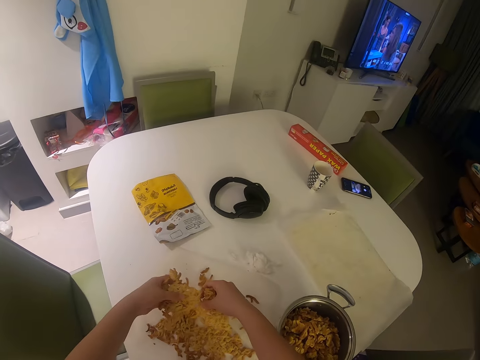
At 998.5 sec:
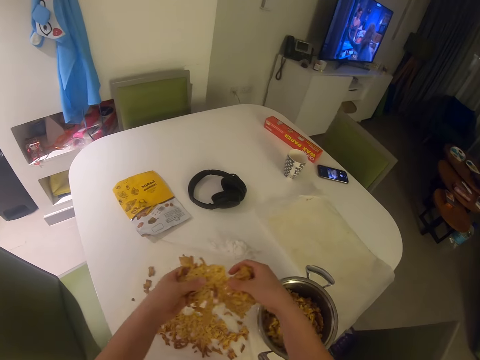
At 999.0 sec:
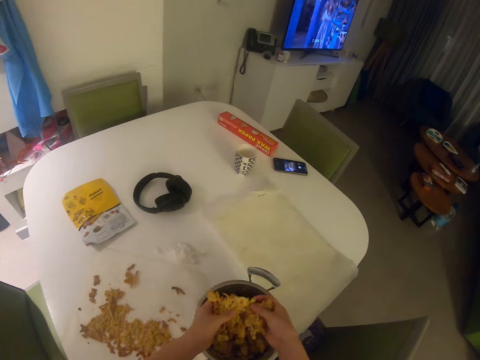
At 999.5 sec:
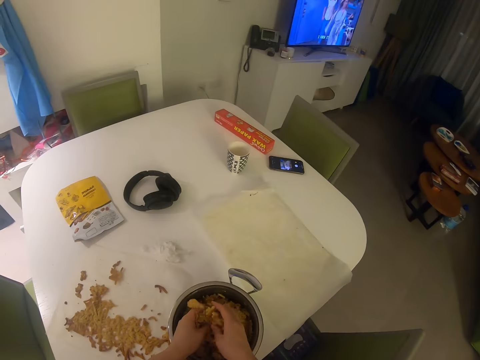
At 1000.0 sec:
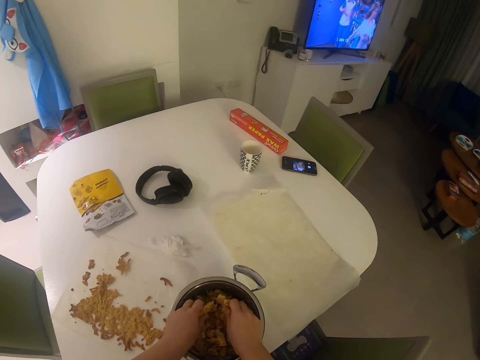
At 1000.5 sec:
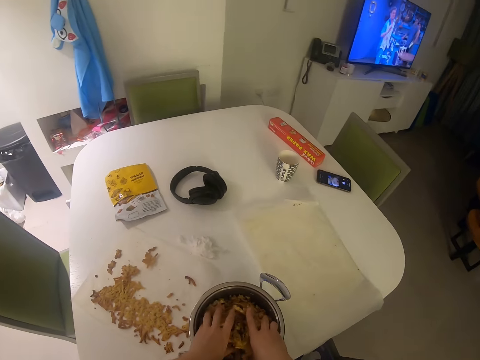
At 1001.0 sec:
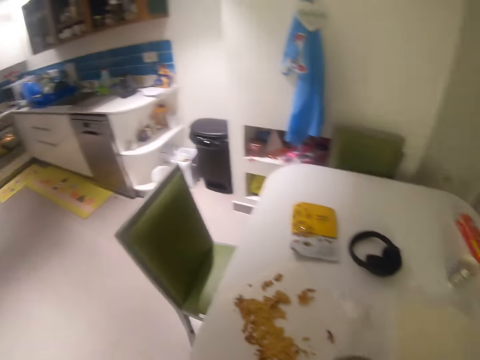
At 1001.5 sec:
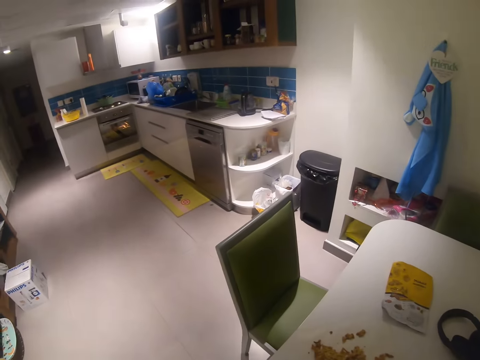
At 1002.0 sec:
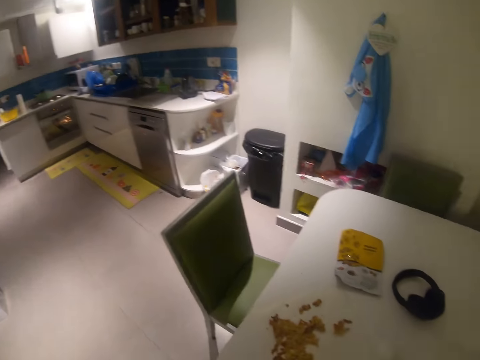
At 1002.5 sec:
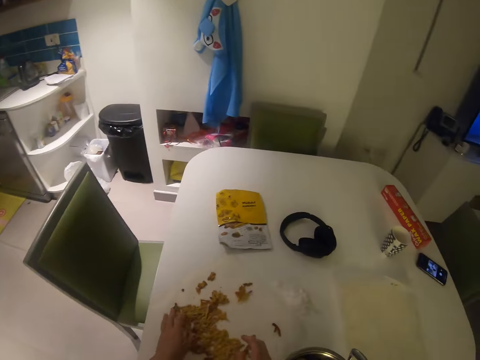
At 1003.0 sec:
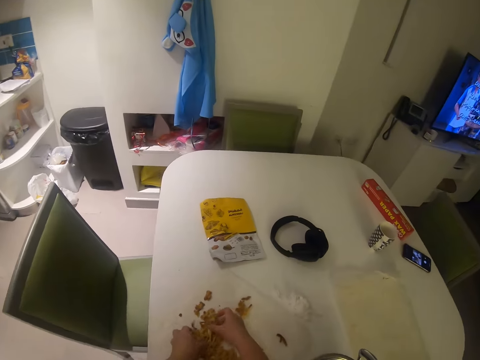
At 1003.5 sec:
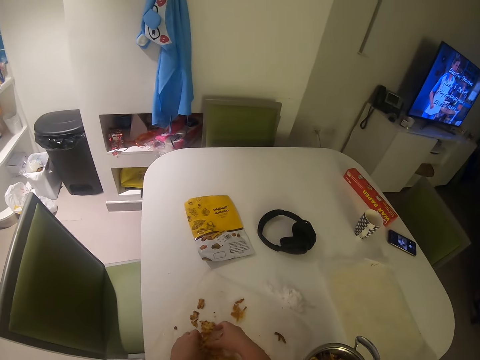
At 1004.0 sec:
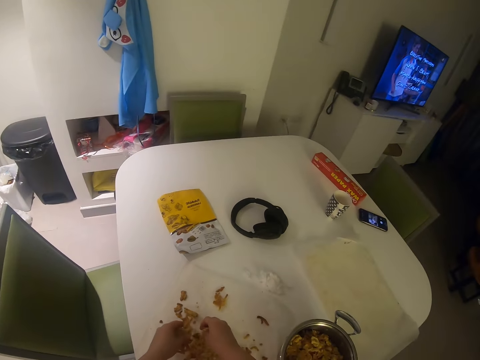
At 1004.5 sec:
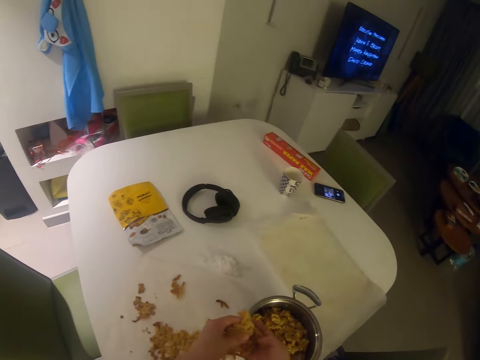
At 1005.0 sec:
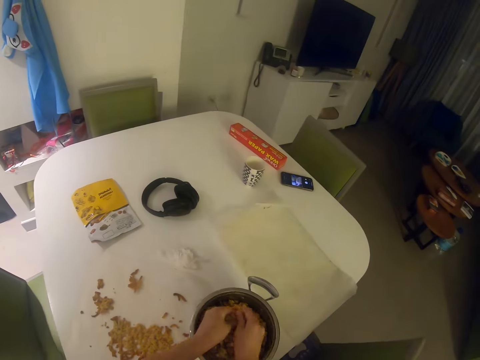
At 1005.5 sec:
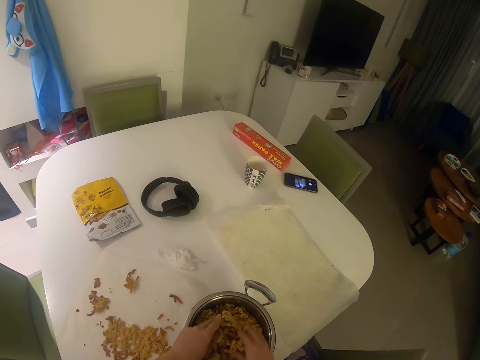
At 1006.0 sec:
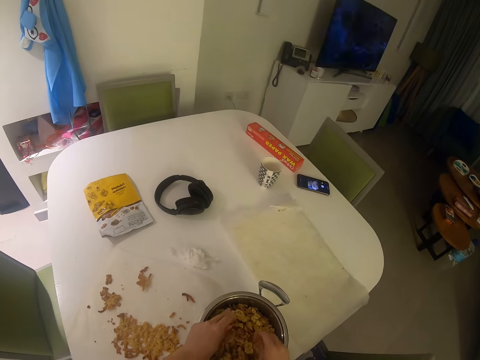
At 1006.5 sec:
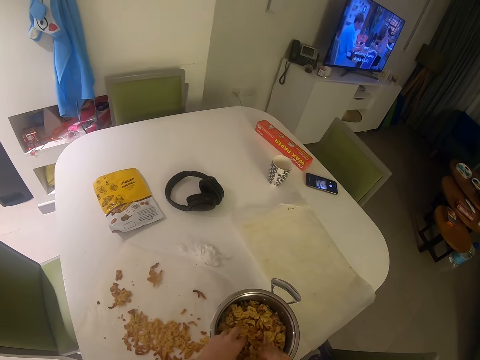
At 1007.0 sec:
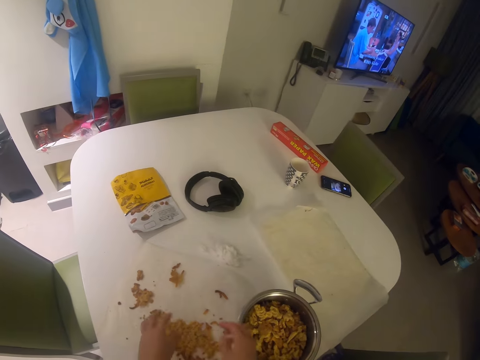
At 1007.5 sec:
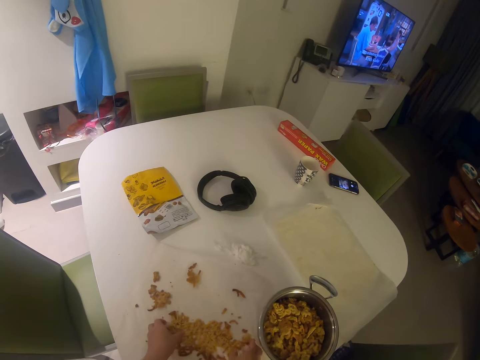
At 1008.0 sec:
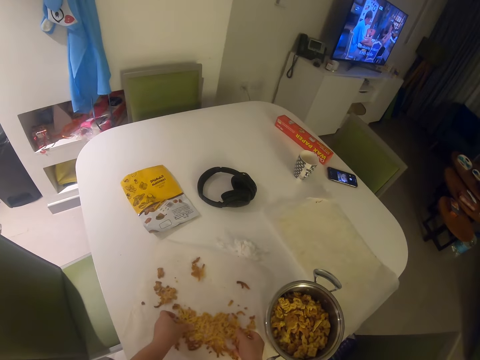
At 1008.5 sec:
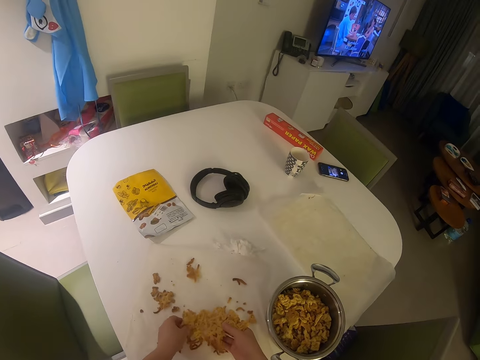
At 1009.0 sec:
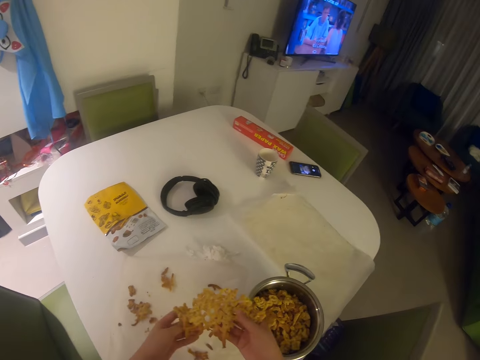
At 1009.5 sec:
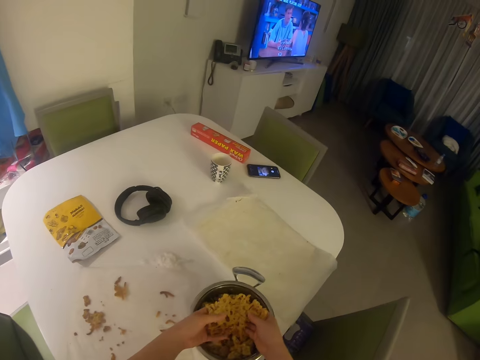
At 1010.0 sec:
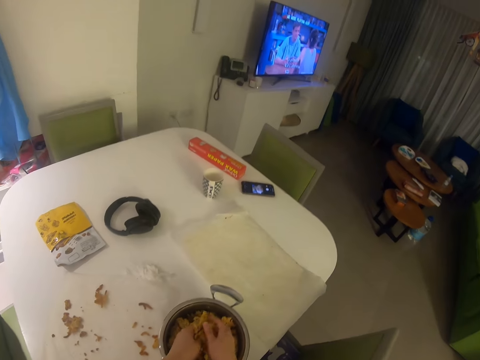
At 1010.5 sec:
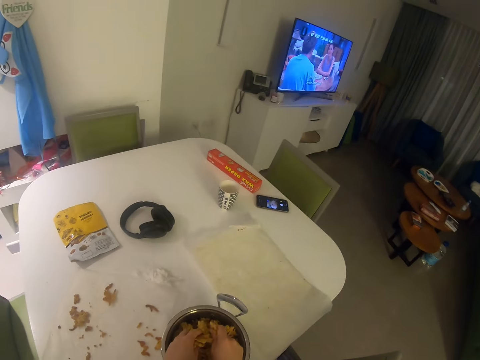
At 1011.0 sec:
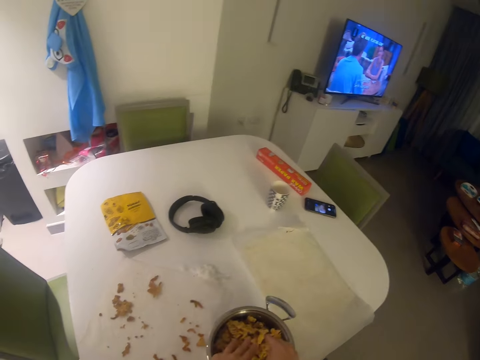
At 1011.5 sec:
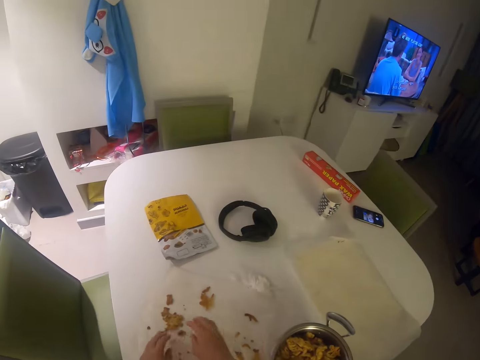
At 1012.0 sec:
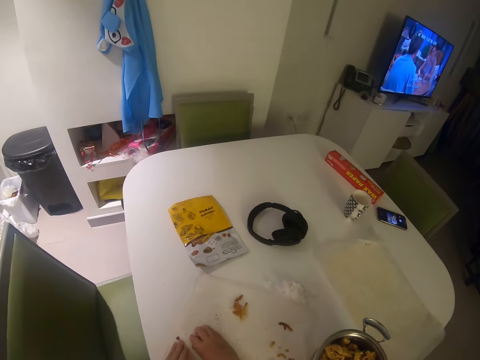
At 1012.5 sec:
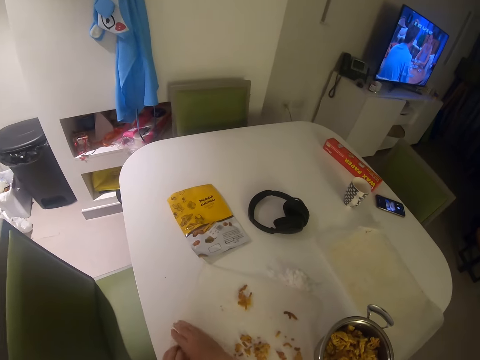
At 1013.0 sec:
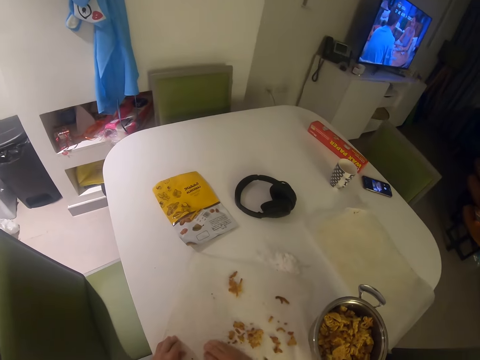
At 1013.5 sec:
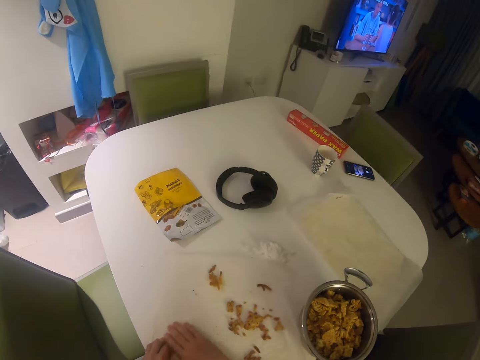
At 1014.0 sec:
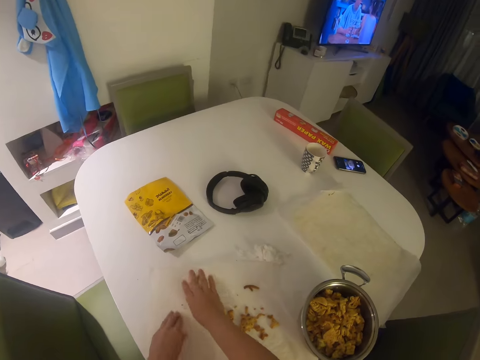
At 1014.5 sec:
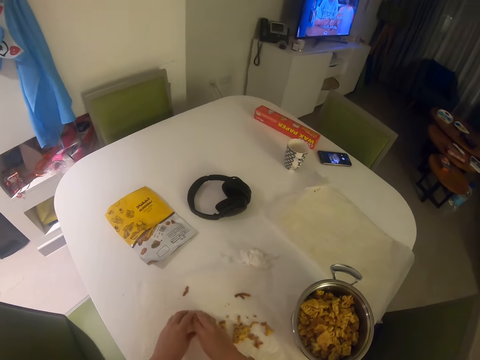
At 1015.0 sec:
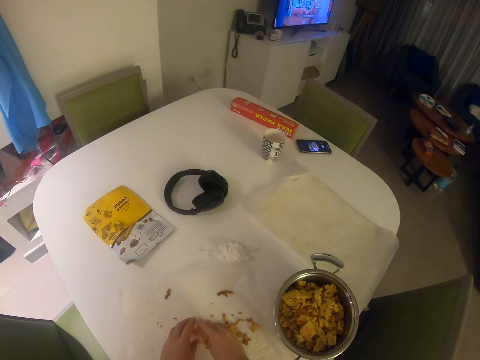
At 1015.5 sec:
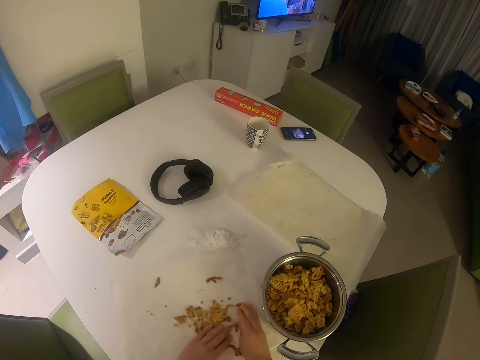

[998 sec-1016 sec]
The camera wearer swings their hand. They drop something in the cooking pot. They stare at the oven. They swing their hand. They pick something. They swing their hand. They drop something in the cooking pot. They crush something. They swing their hand. They pick something. They swing their hand. They drop something in the cooking pot. They swing their hand. They move something on the paper.

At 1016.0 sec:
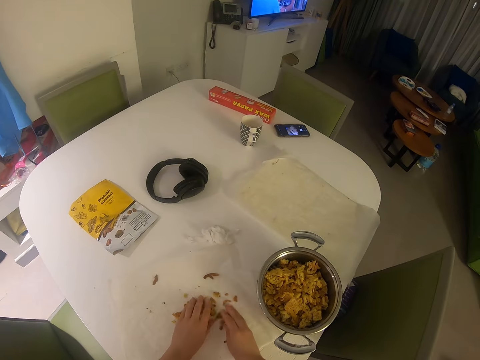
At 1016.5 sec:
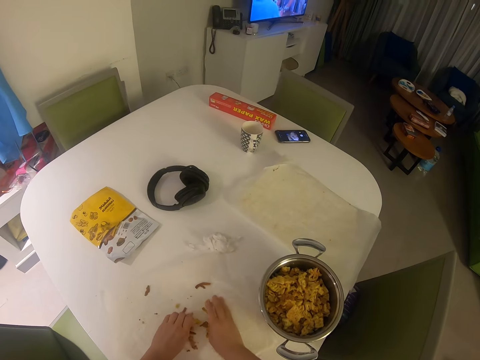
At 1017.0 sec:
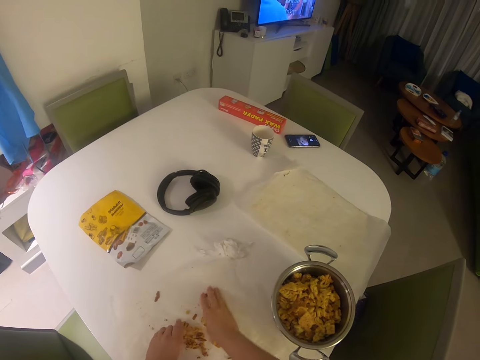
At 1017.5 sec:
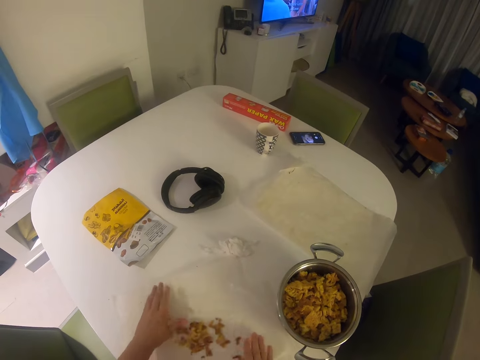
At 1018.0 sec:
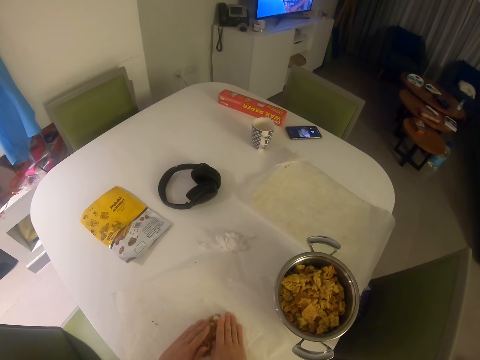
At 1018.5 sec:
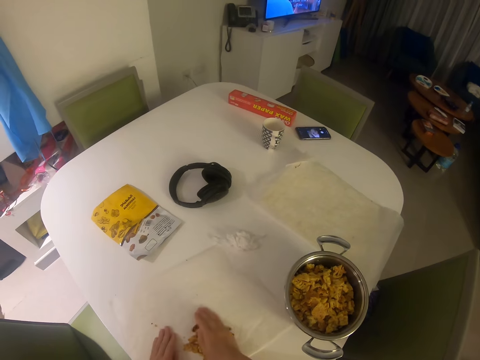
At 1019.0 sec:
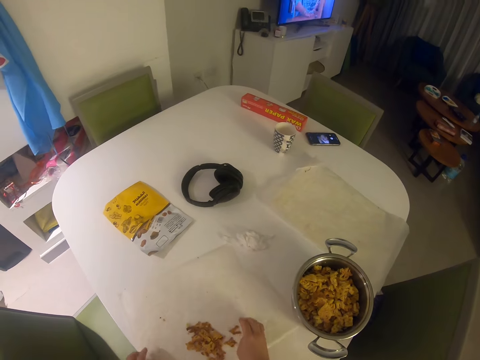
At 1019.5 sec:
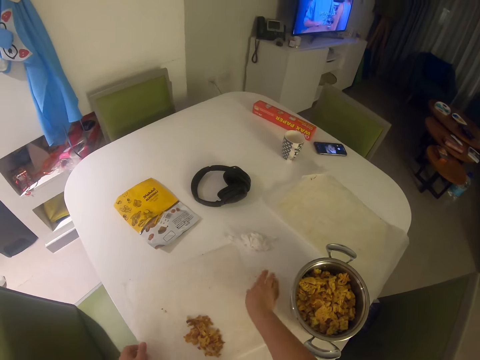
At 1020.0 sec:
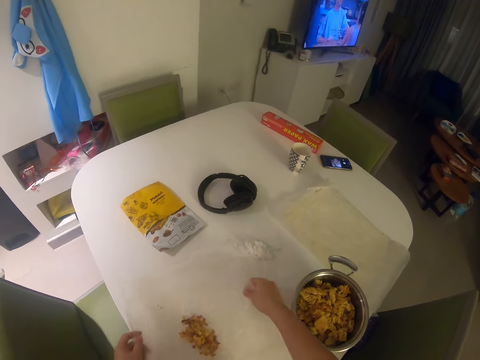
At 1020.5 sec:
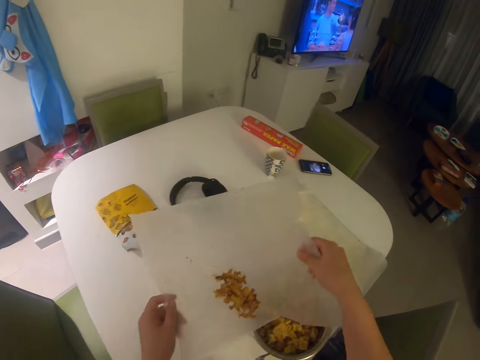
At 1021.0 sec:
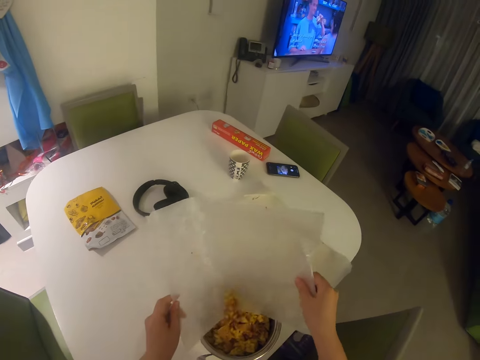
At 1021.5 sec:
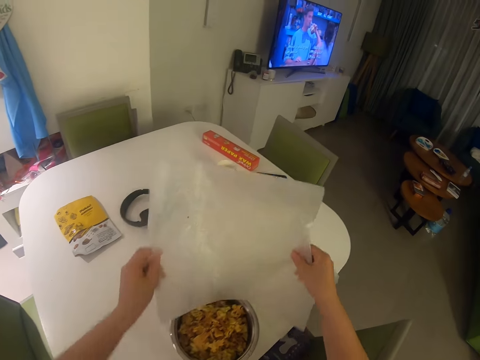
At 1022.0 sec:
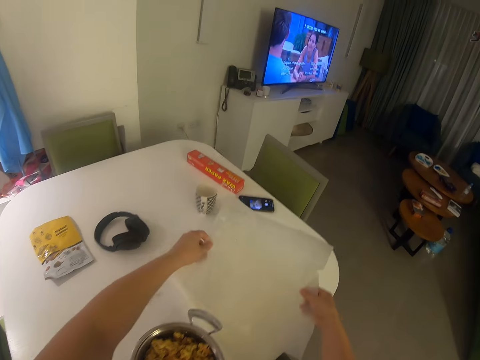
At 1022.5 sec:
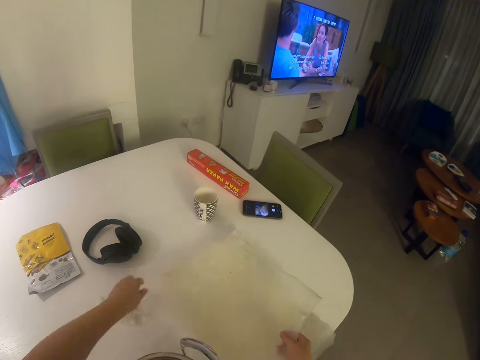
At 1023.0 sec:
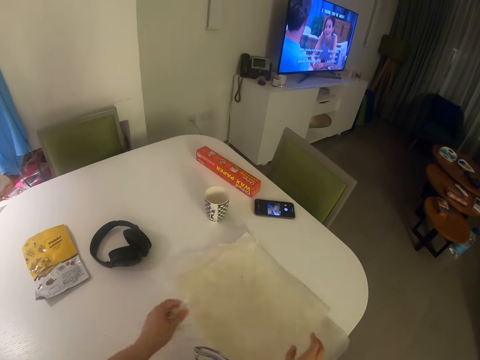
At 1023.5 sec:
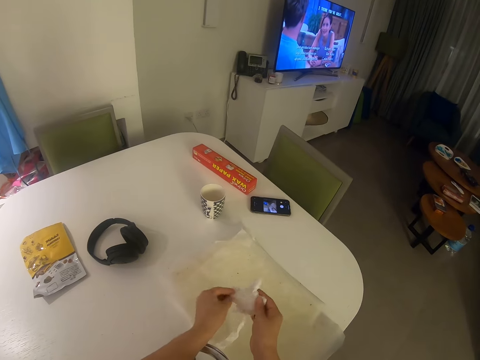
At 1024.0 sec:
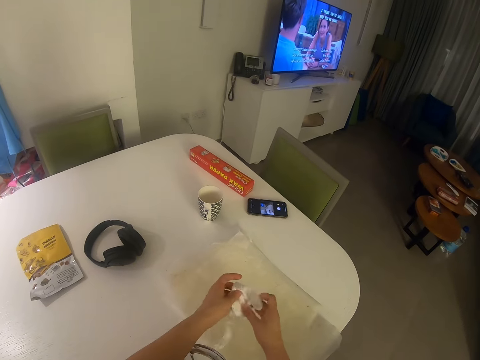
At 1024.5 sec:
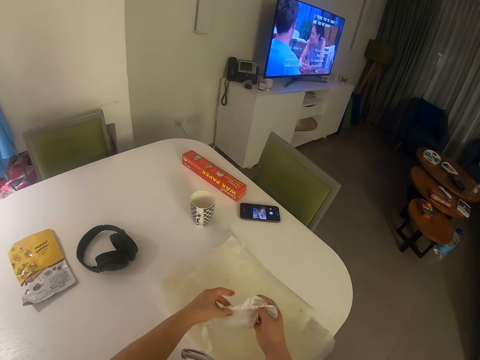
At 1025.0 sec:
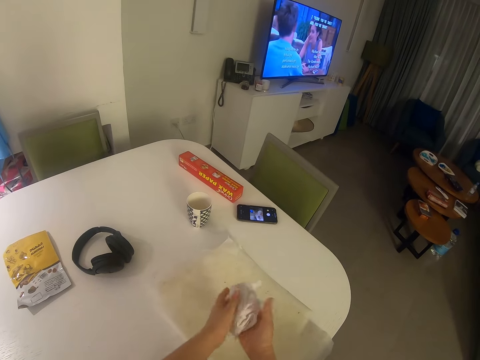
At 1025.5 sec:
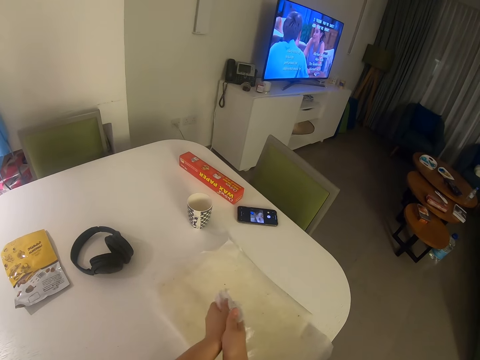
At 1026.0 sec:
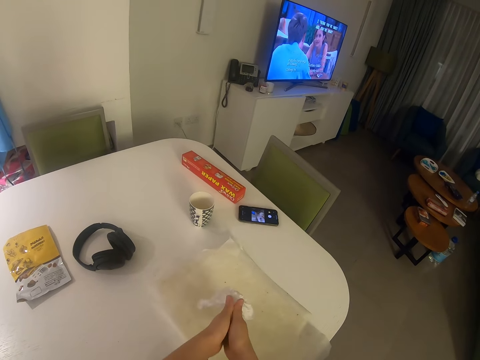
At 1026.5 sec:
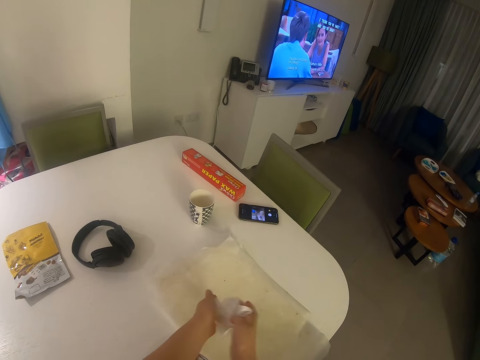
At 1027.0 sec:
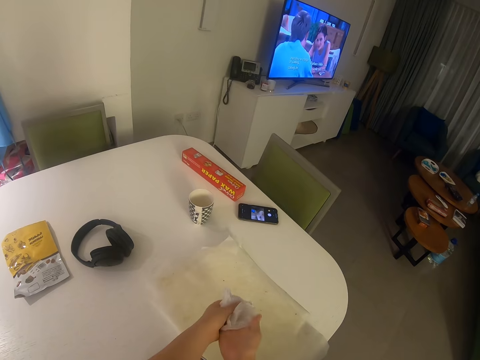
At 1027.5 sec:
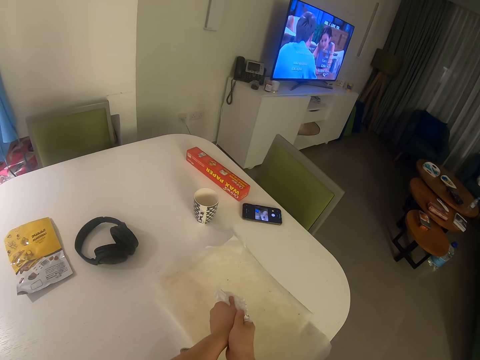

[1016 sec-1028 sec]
The camera wearer swings their hand. They pick up the paper that is holding something. They pour the crumbs of the food item into the pot with both hands. They swing their hand. They drop the nylon on the dining table with both hands. They pick up the serviette and unfold the serviette. They clean both hands with the tissue on the table.
